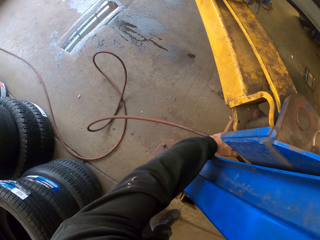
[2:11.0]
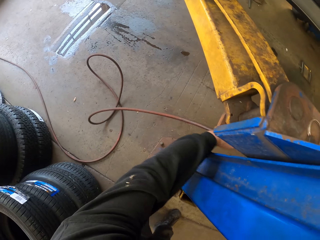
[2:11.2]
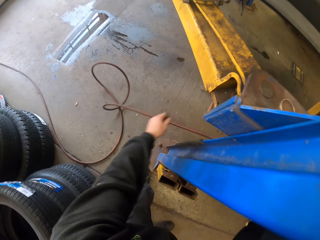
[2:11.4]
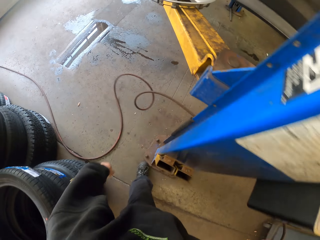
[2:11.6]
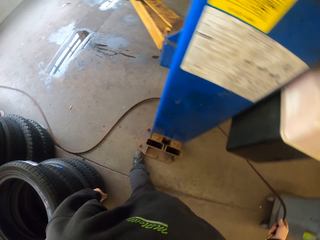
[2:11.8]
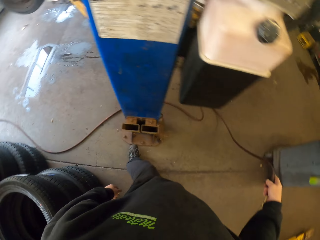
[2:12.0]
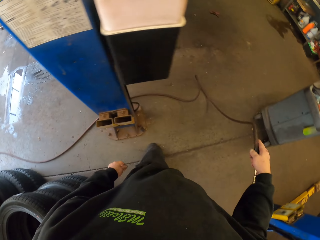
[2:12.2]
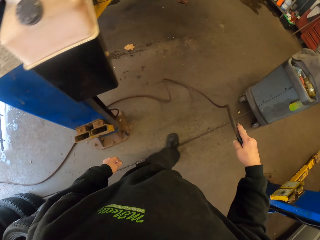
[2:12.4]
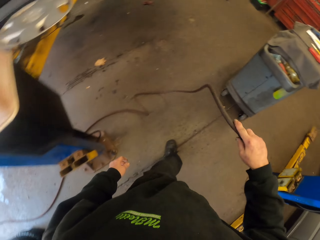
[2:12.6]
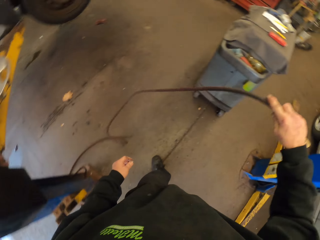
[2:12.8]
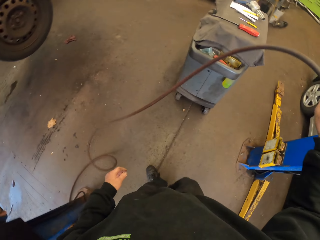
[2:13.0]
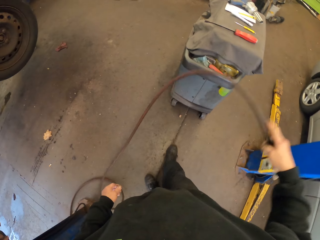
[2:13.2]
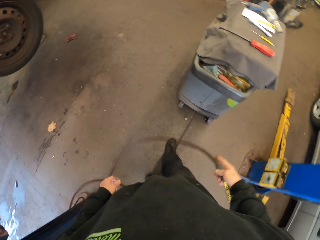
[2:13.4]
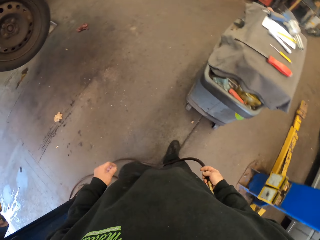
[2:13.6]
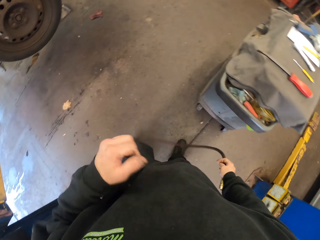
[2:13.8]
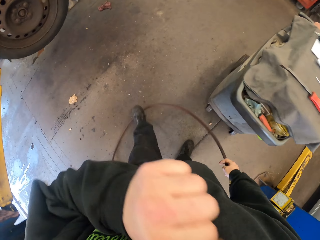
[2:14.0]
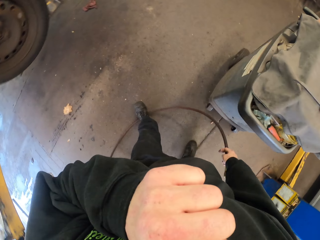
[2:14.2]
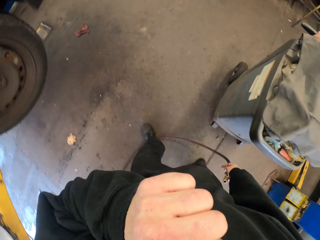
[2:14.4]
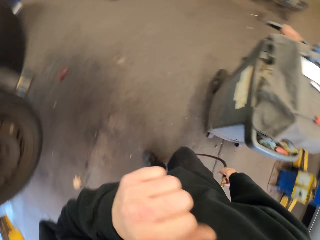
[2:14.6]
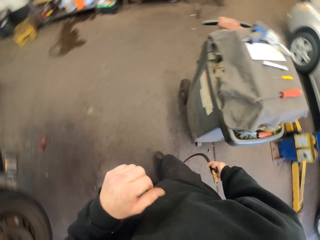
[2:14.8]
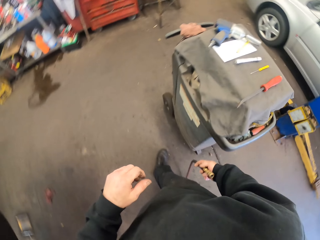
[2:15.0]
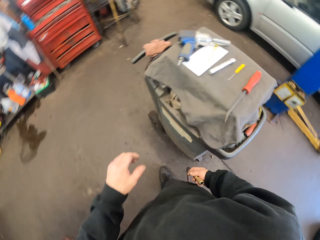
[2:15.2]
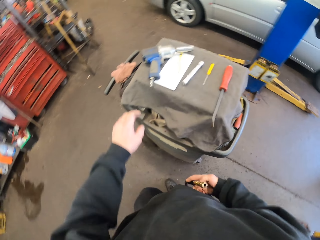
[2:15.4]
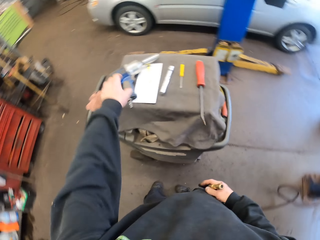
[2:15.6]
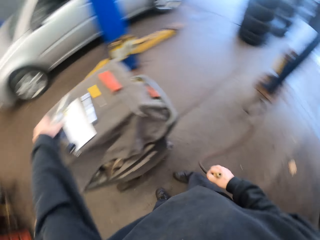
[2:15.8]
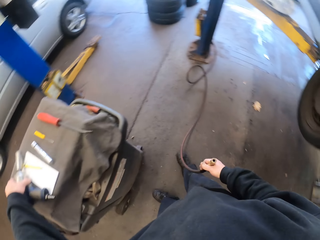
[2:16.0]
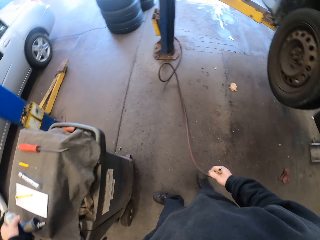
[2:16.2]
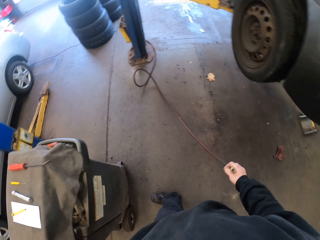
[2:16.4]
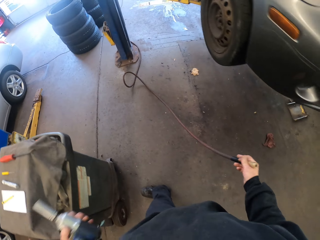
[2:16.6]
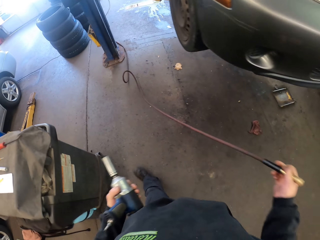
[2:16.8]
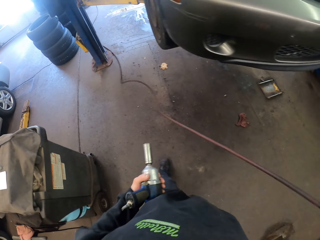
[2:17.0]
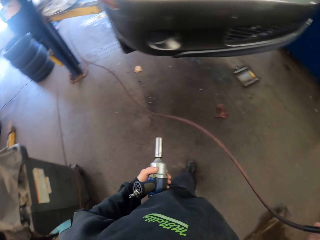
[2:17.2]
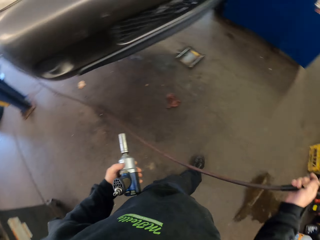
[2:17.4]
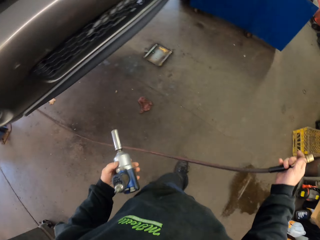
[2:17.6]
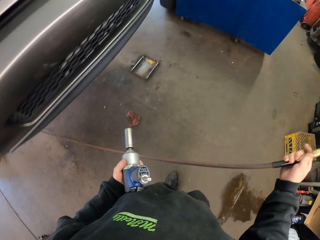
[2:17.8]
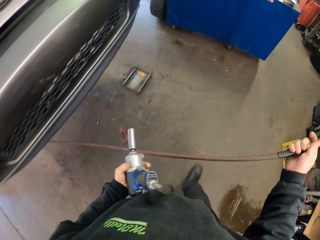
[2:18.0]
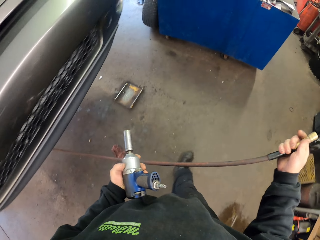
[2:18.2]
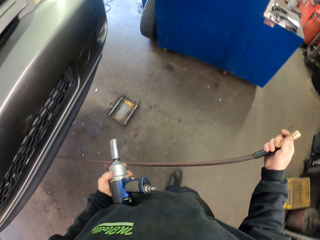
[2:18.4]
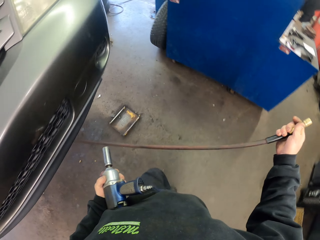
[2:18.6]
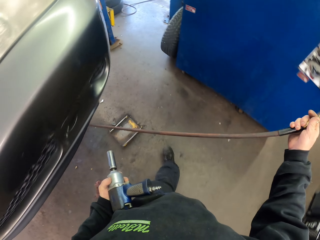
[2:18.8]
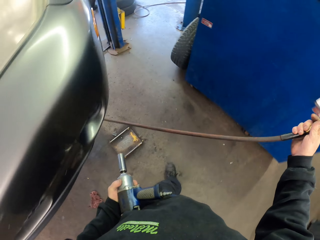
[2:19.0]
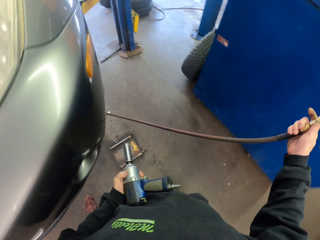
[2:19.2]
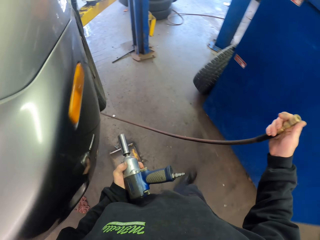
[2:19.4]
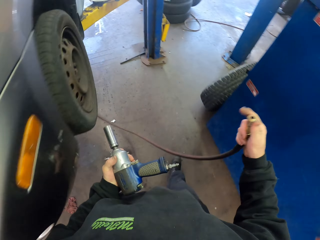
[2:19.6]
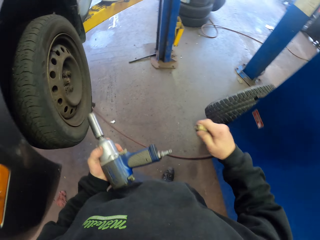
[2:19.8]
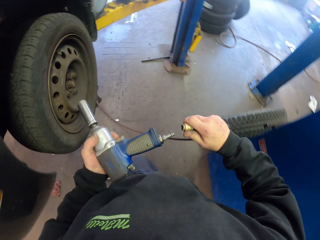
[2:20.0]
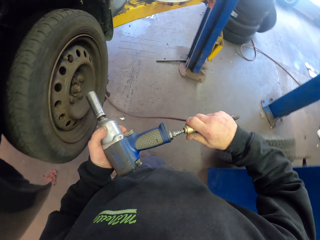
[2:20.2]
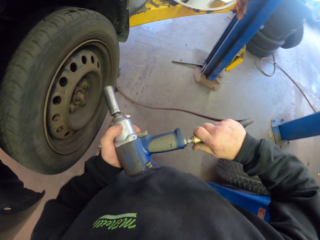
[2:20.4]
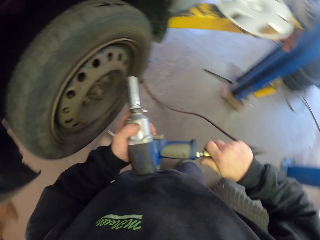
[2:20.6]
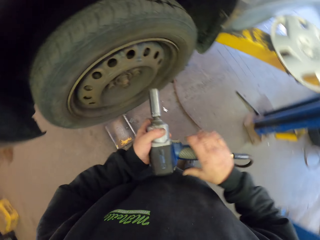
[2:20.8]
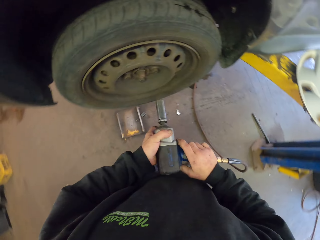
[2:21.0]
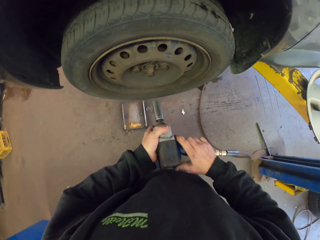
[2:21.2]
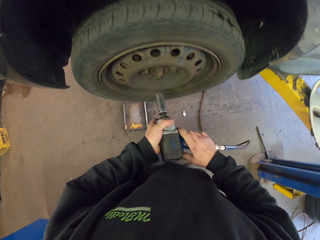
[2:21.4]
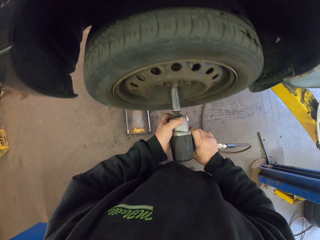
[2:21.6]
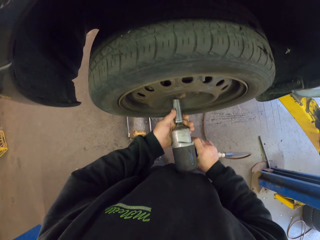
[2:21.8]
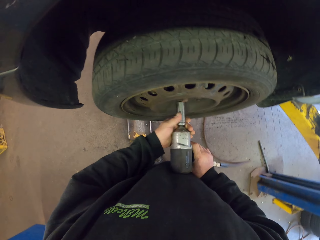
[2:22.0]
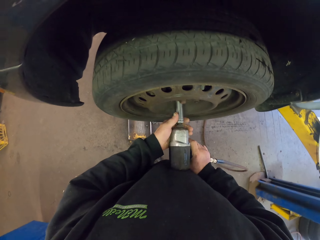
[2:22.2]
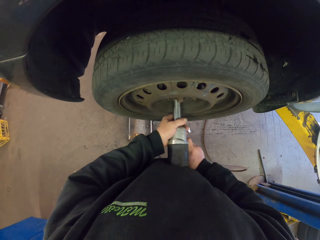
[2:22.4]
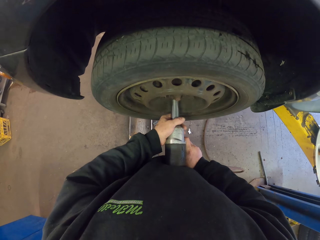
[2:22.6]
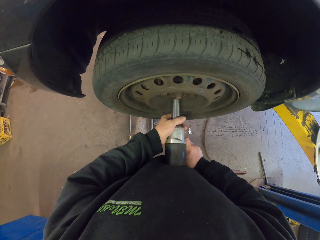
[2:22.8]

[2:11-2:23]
The camera wearer passes the cable to the right hand. They step on the cable. They walk around. They pick up an electric screwdriver. They fix the cable on the screwdriver.

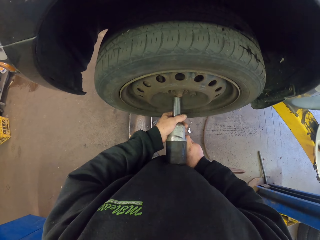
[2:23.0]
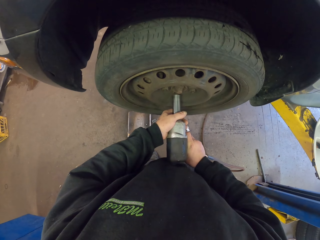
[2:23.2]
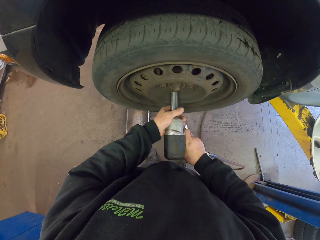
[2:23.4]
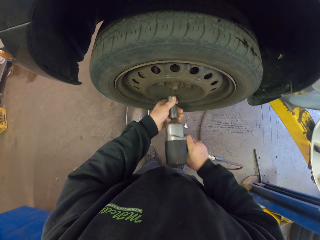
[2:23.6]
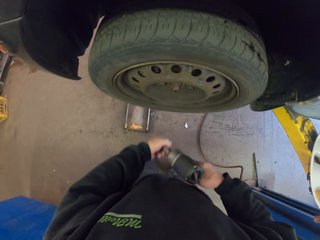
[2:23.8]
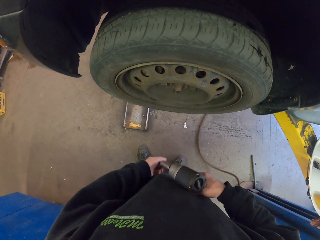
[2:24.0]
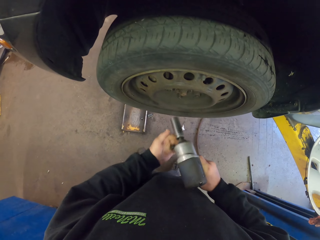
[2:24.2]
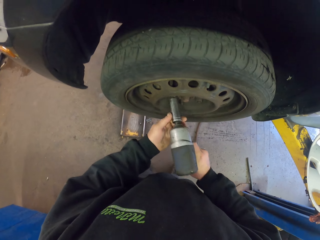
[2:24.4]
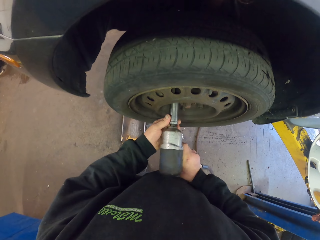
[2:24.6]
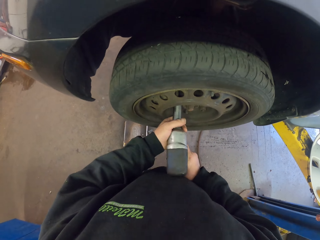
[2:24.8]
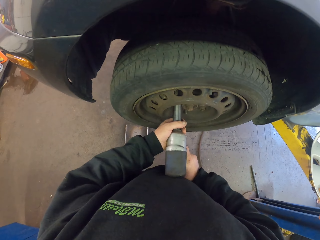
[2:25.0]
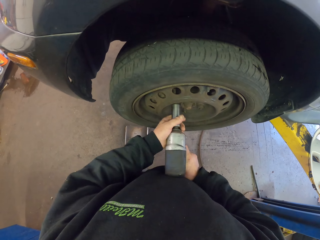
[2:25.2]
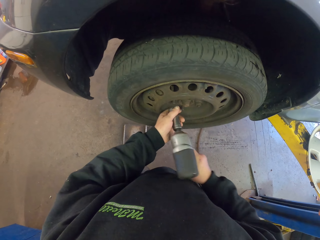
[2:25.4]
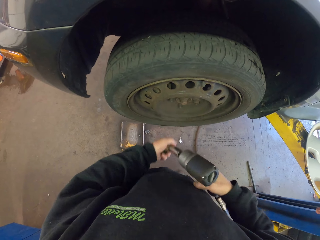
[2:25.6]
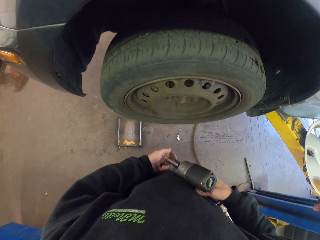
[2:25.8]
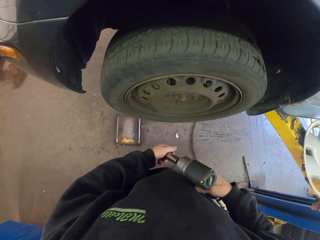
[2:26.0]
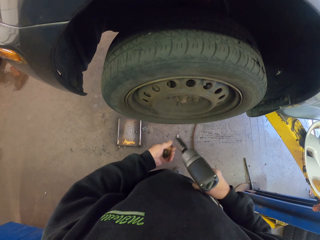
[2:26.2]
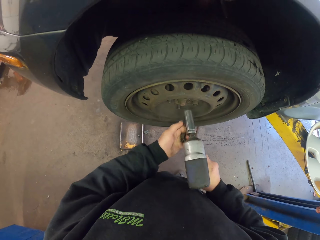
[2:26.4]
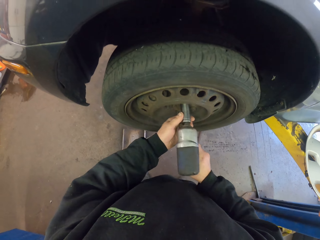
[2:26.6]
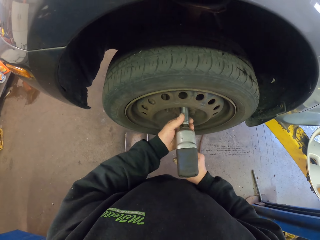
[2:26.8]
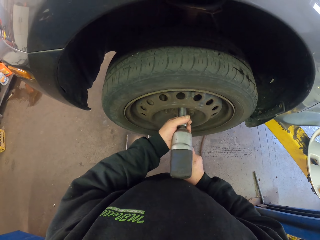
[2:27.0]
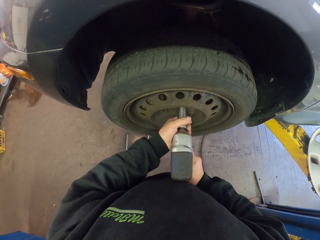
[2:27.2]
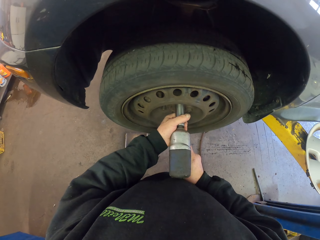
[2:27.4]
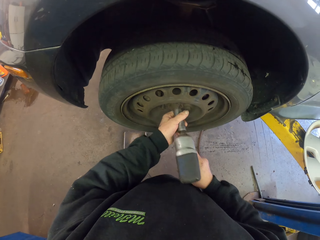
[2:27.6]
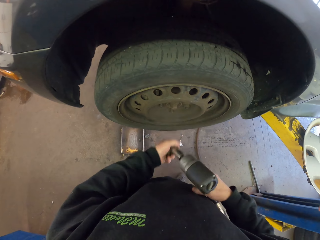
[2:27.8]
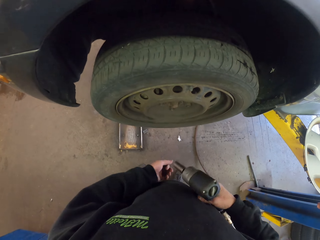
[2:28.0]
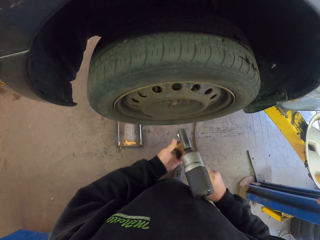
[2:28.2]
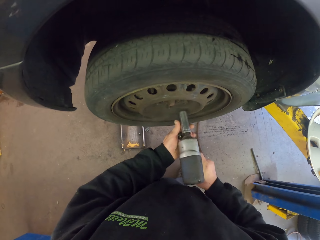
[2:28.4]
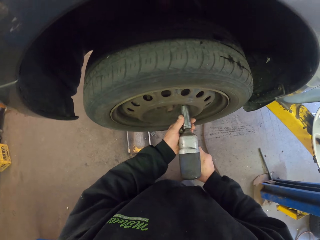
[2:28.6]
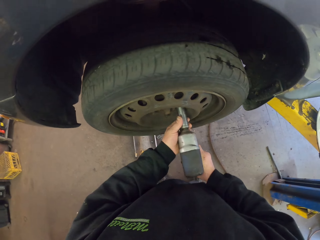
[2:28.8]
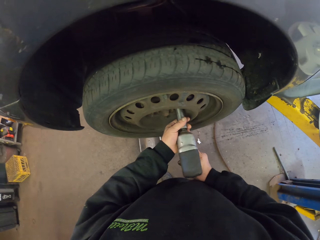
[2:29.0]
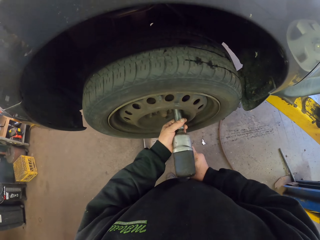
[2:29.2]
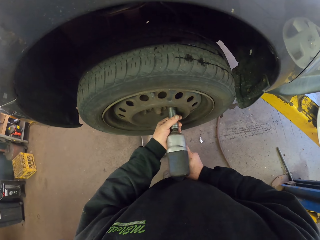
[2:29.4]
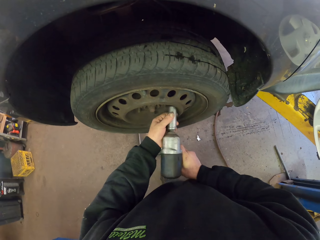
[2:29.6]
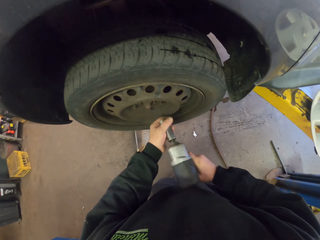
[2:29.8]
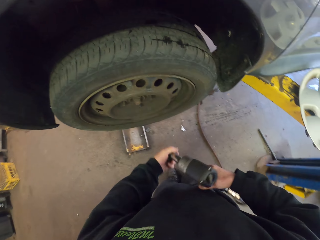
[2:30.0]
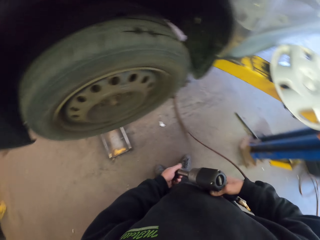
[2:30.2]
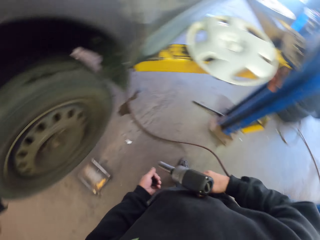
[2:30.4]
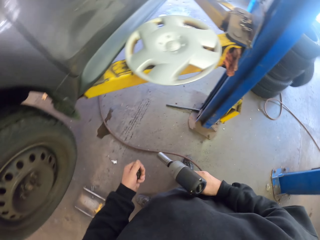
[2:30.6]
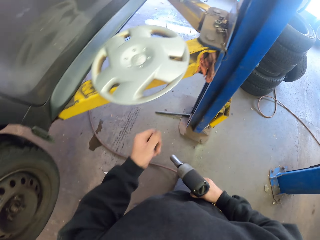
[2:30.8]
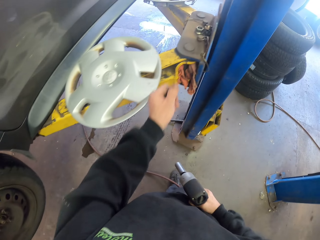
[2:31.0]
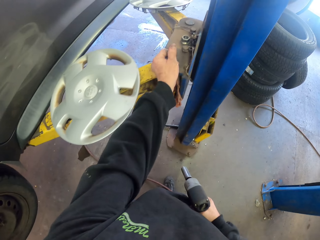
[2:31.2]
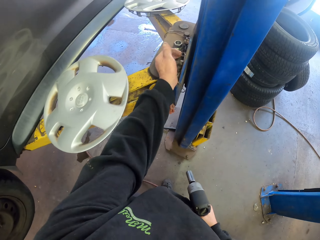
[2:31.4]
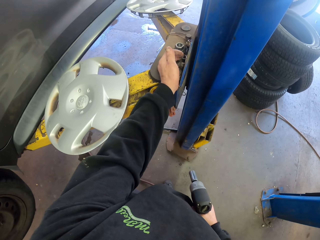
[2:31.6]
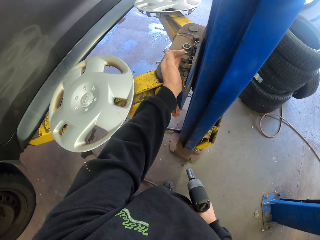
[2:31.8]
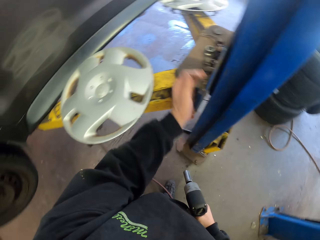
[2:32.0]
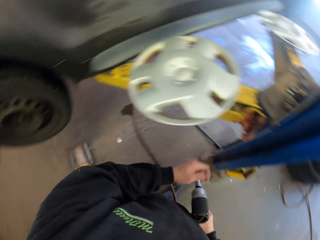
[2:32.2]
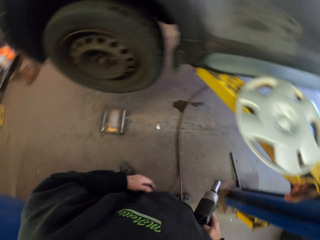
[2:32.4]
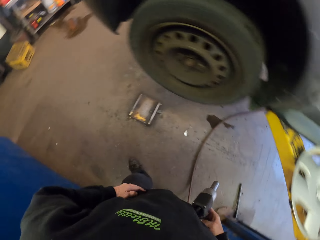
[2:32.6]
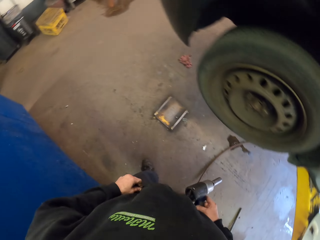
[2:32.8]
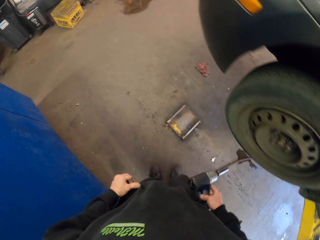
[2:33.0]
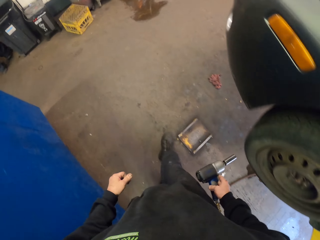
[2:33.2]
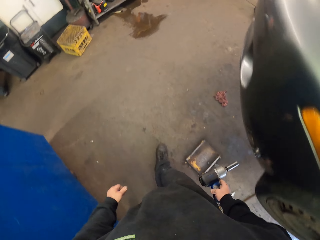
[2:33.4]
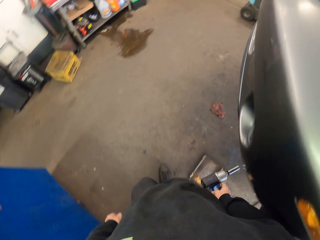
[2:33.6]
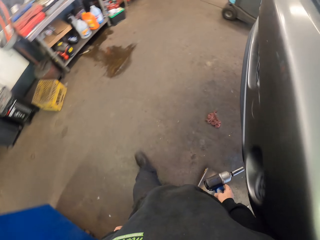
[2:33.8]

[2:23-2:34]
The camera wearer untightens the screw. They adjust the tire using the drilling machine. They hold the screw. They untighten the screw. They hold the screw. They untighten the screw. They hold the screw. They untighten the screw. They hold the screw. They put the screw on the car lifter. They walk in the garage.
